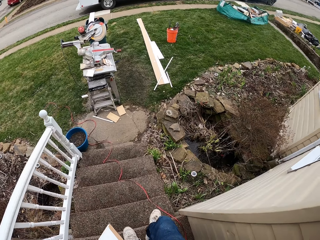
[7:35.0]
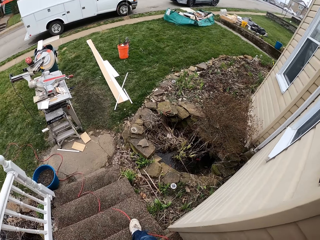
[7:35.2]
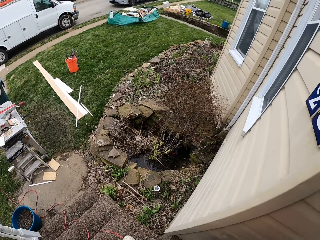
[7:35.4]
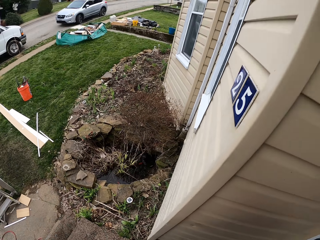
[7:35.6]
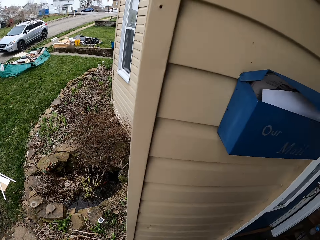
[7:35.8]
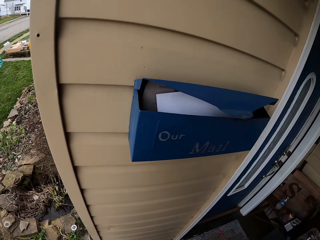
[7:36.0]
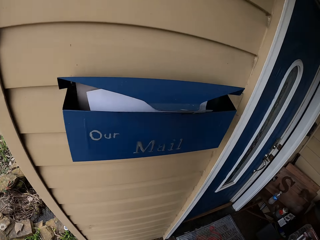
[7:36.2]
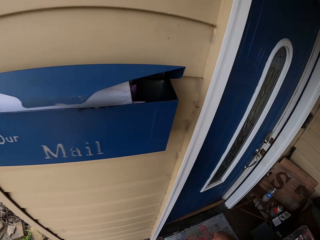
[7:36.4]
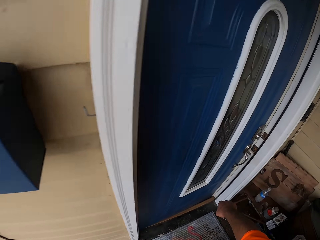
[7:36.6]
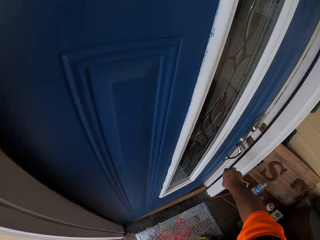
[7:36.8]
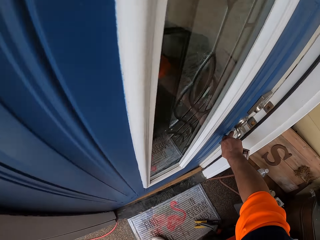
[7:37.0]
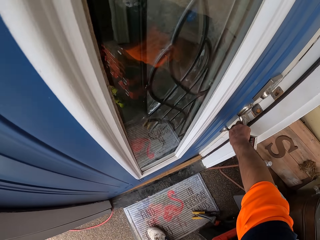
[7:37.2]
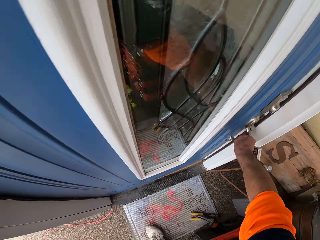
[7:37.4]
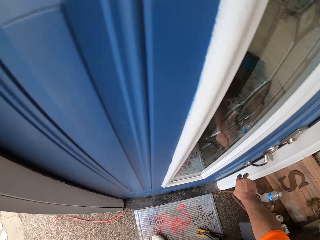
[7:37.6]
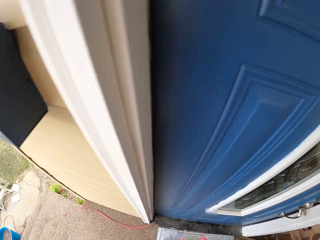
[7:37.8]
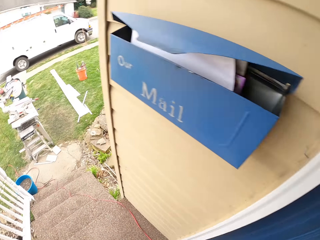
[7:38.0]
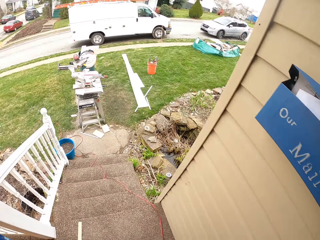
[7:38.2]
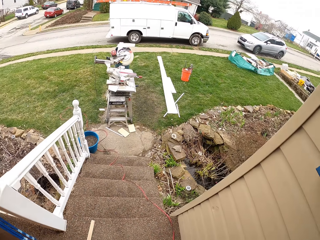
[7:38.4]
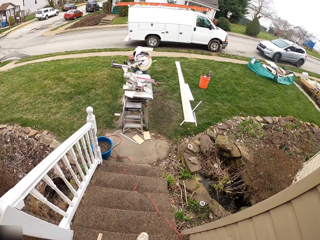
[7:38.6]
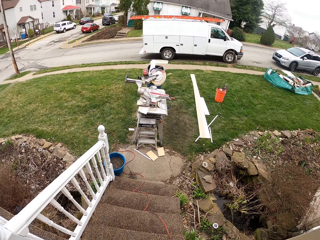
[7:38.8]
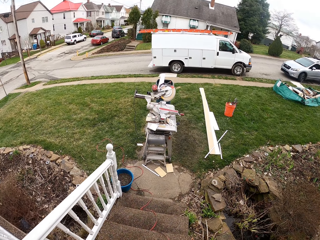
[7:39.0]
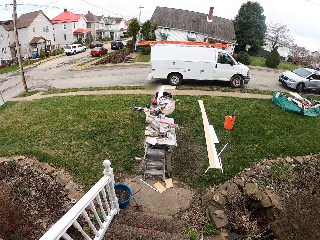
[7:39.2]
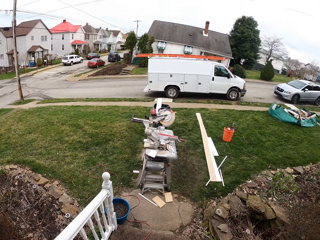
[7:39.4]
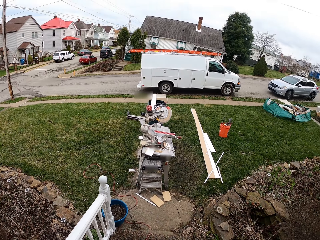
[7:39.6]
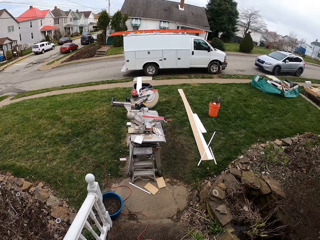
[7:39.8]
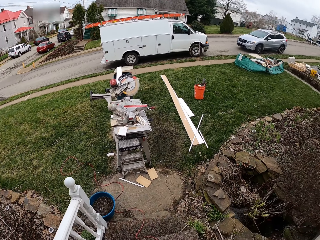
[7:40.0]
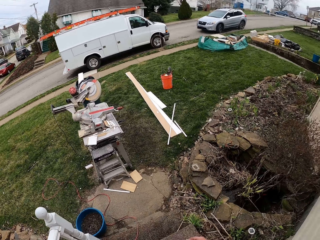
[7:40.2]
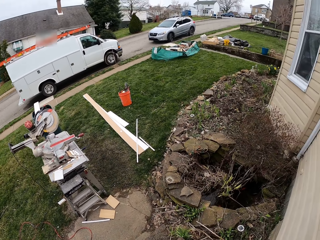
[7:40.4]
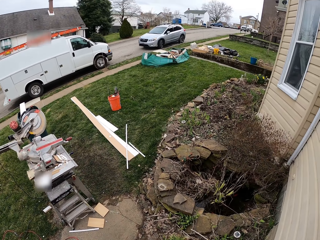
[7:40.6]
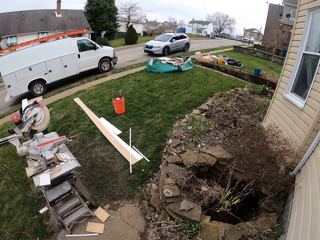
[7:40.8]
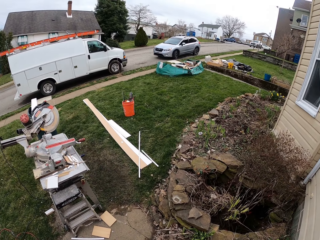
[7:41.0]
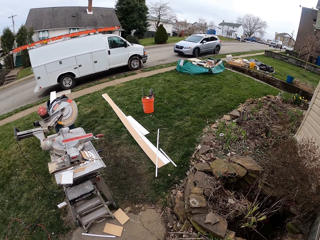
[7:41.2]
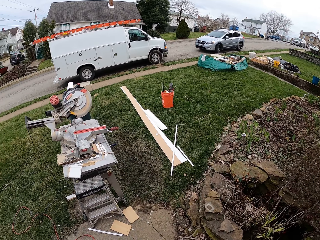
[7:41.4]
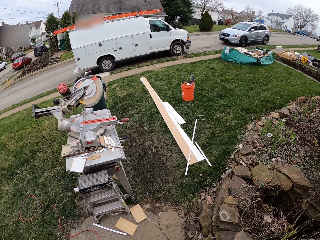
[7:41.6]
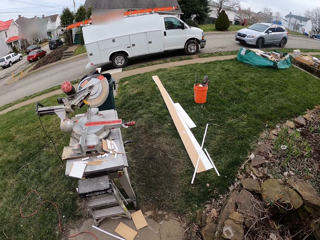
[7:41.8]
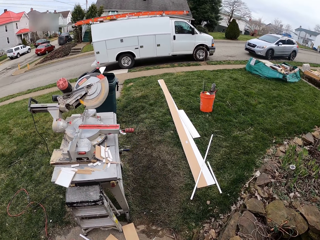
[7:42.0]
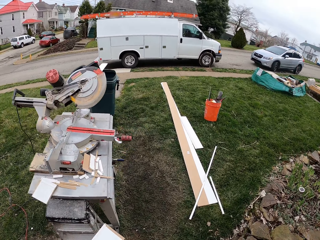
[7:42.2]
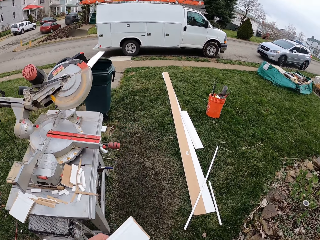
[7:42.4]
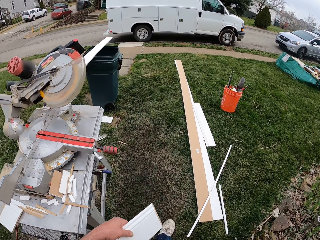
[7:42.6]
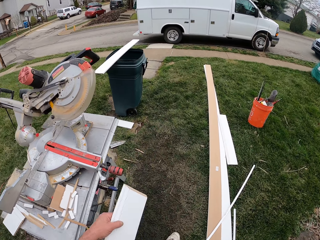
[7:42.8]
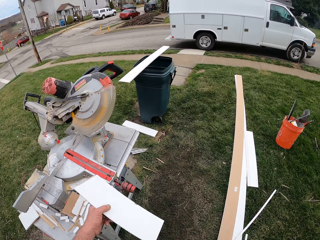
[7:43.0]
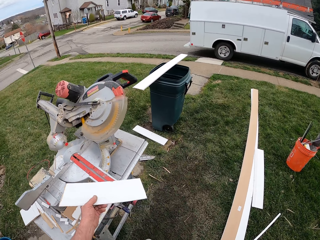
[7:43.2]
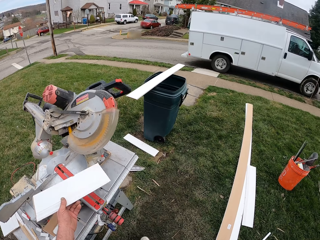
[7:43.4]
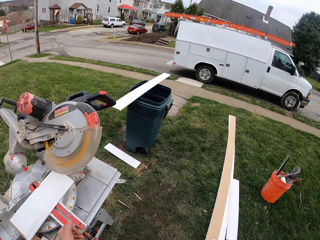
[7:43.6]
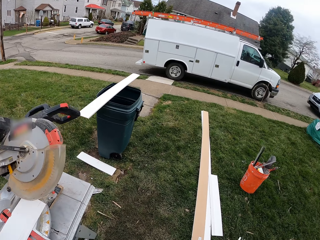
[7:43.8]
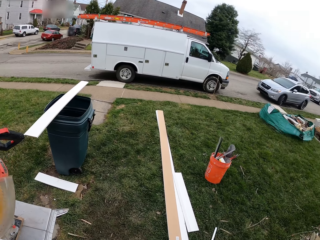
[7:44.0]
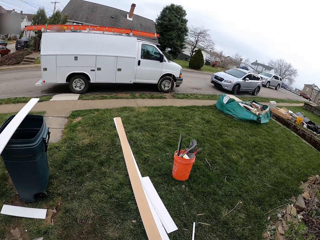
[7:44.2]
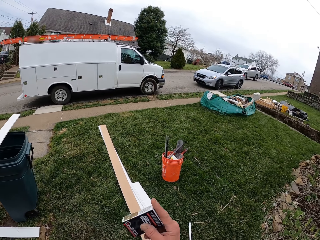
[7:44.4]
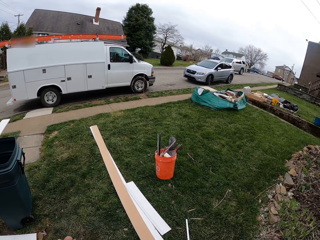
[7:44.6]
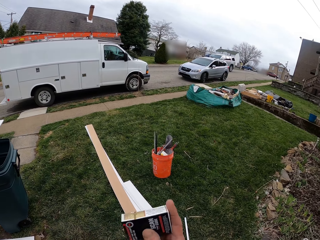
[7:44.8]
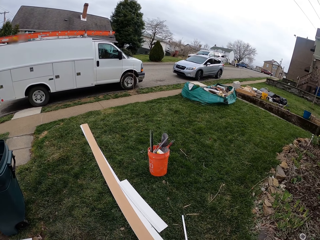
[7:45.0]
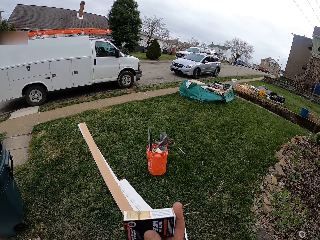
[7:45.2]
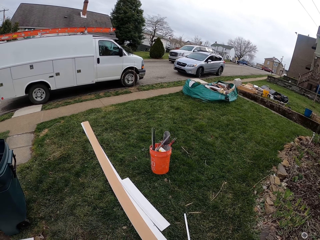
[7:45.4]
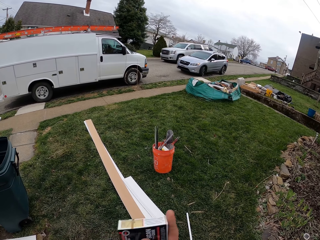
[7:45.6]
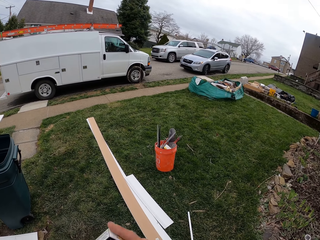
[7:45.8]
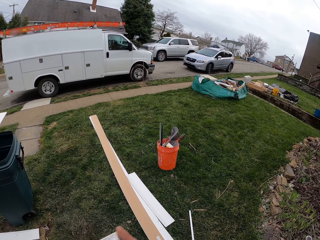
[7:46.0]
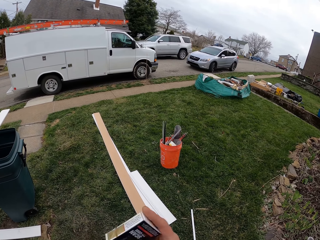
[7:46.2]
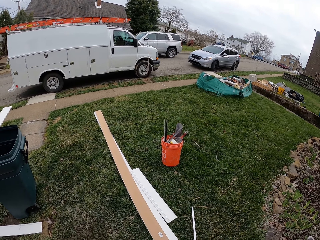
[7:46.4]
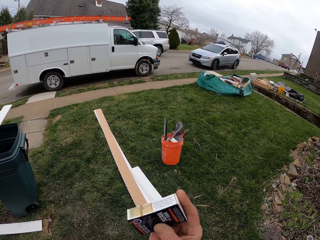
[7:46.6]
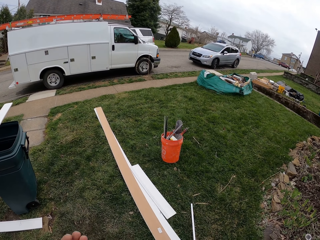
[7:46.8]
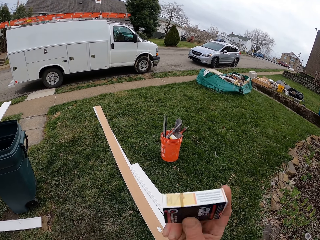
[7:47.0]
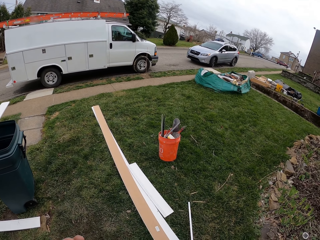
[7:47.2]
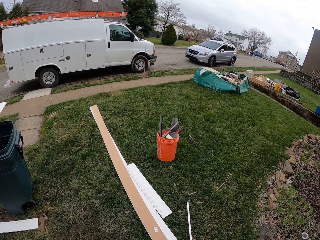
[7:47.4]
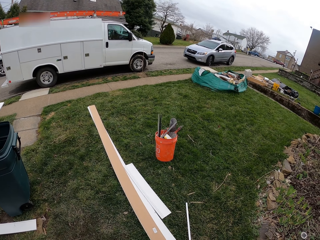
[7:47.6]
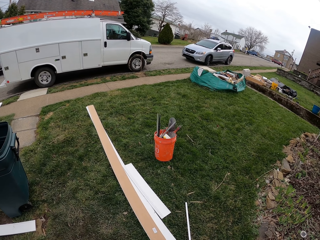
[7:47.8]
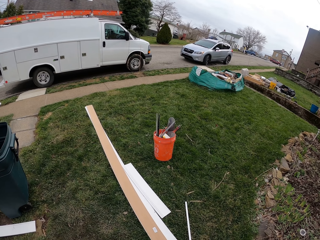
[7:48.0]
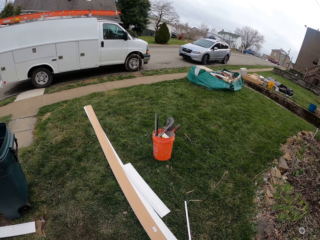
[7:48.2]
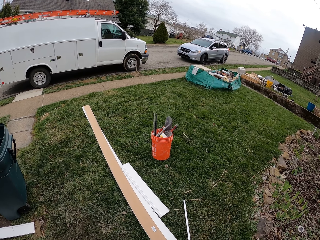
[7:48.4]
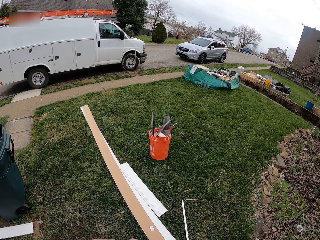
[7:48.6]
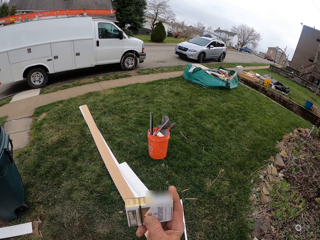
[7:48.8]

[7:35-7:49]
The camera wearer walks back to the door. They shut the door. They walk to the circular saw. They drop the plywood sheet on the circular saw plate. They shake the pack of cigarettes.

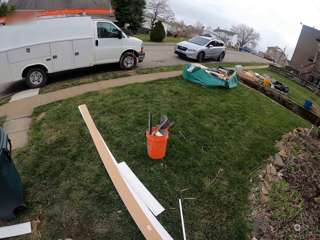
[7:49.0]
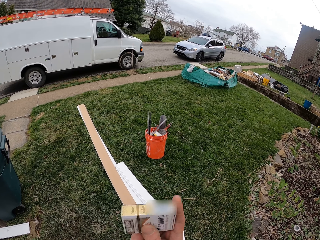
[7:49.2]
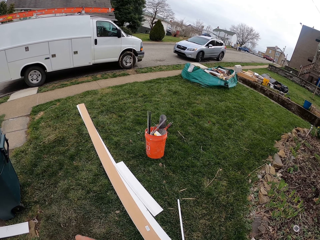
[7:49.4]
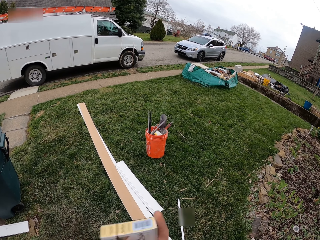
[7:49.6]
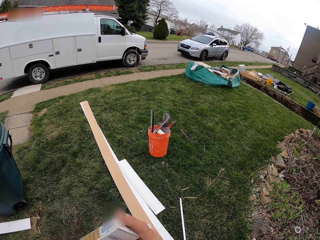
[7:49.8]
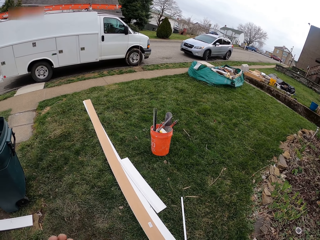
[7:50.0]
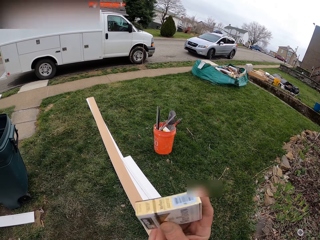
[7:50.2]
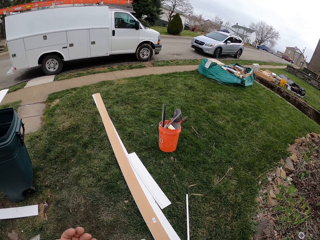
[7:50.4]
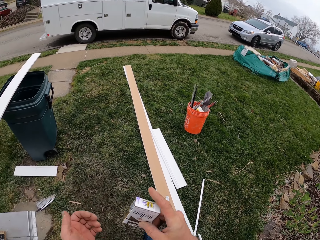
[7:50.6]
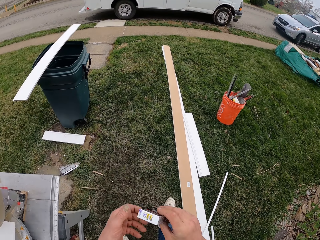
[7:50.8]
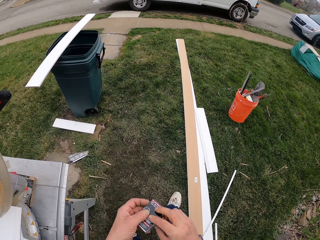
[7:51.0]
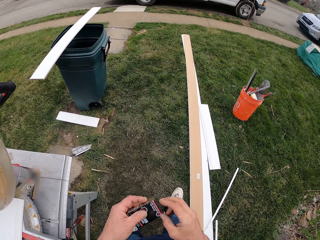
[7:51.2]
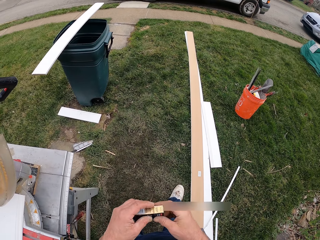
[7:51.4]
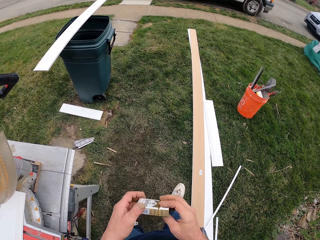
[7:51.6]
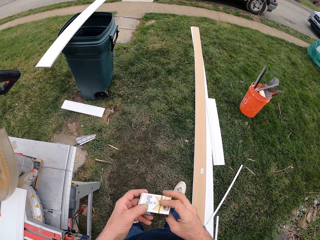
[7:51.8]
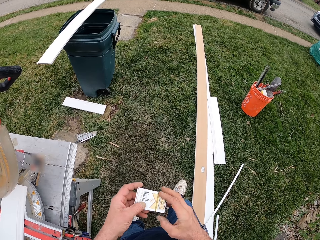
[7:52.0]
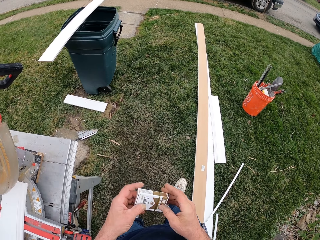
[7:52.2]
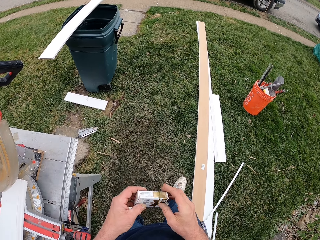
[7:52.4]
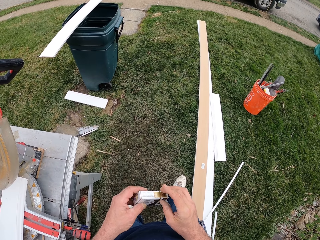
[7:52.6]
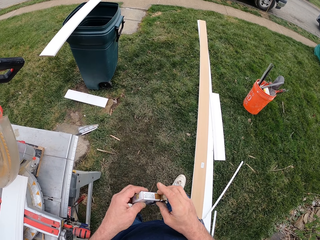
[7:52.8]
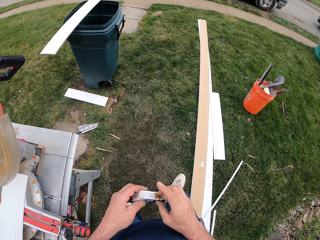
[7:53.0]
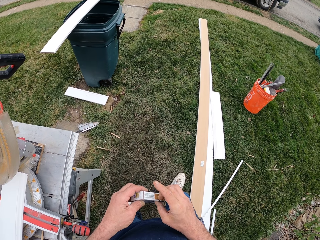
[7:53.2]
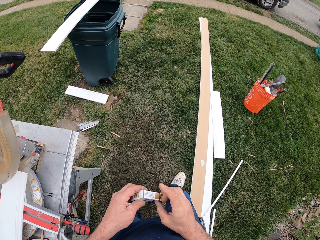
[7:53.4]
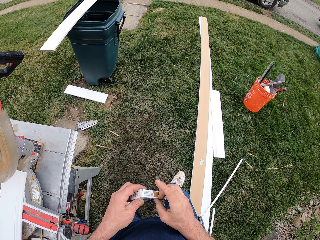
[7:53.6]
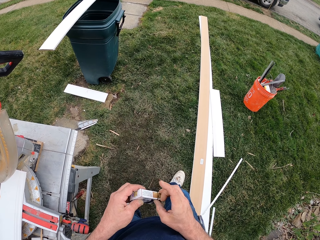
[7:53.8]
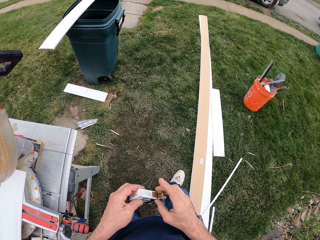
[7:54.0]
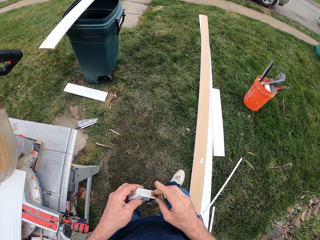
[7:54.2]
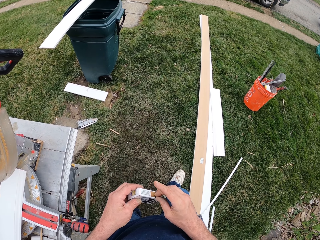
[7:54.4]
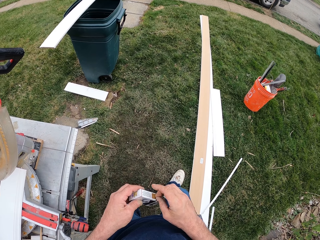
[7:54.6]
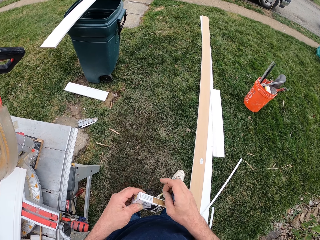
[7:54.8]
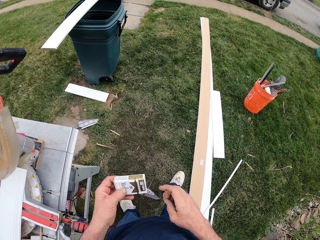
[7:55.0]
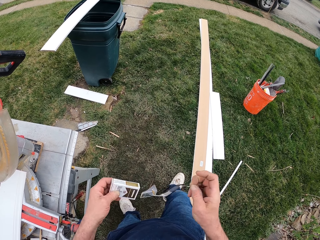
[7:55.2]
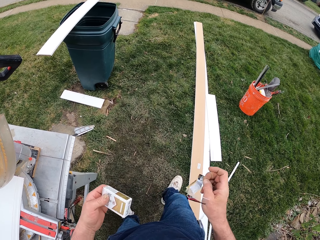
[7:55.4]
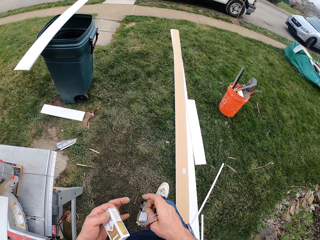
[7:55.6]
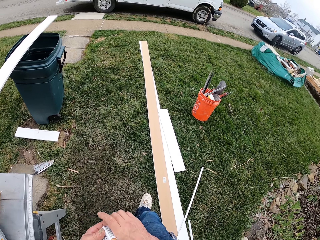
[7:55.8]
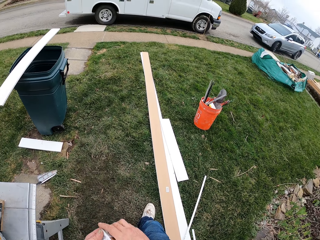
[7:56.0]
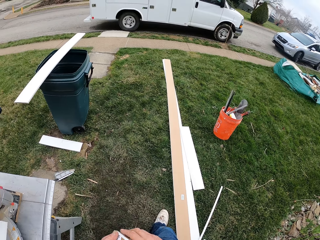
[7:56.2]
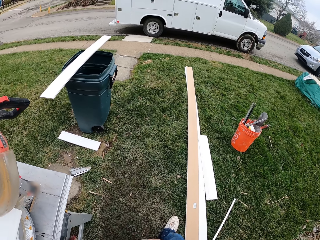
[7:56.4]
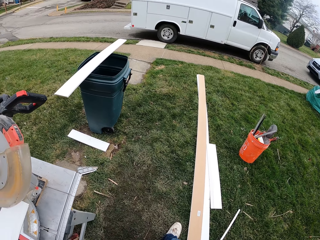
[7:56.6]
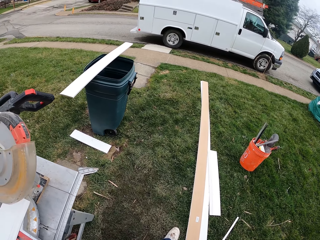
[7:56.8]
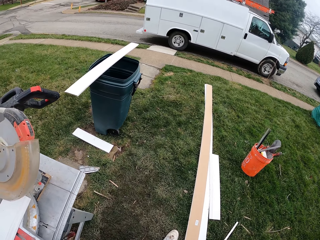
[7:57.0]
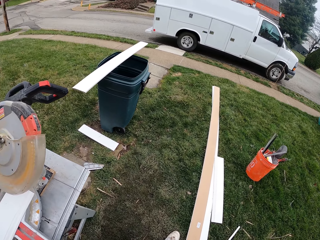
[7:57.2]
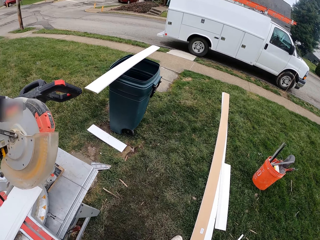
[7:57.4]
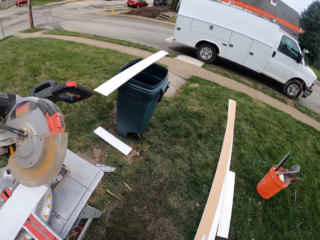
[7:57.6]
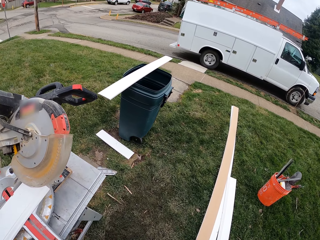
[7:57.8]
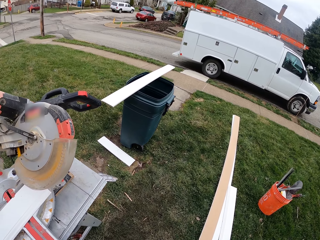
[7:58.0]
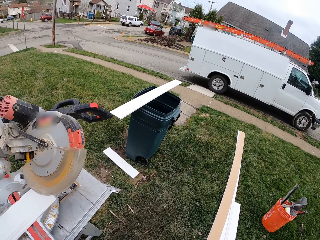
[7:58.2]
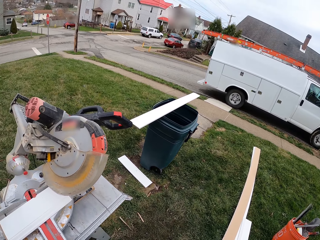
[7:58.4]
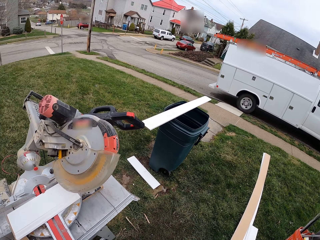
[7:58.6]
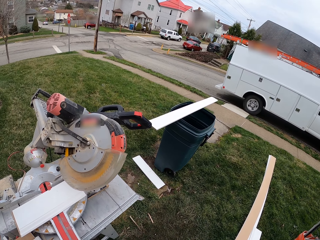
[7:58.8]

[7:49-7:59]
The camera wearer opens the cigarette pack. They open the packet of cigarettes.
